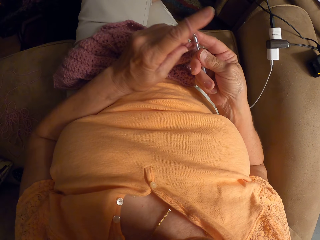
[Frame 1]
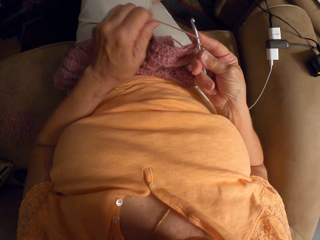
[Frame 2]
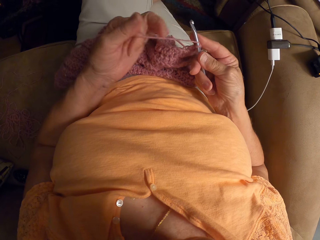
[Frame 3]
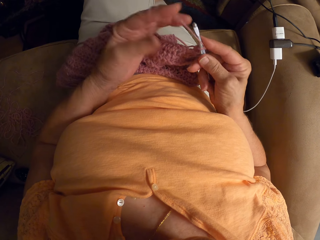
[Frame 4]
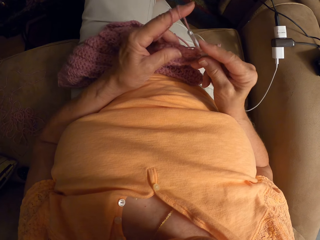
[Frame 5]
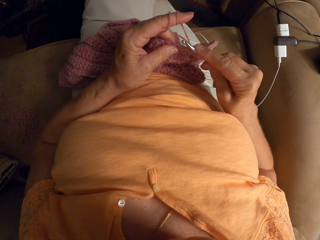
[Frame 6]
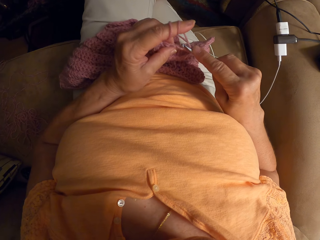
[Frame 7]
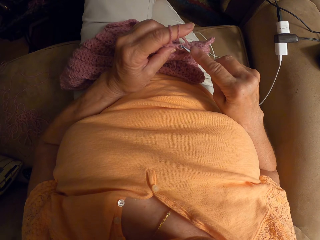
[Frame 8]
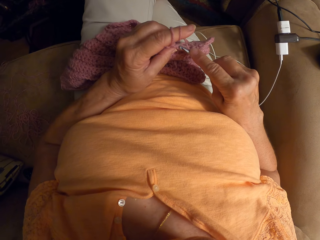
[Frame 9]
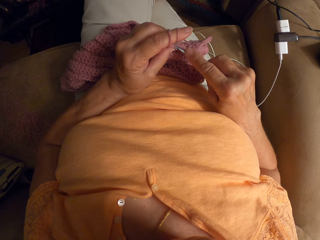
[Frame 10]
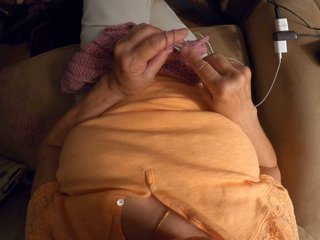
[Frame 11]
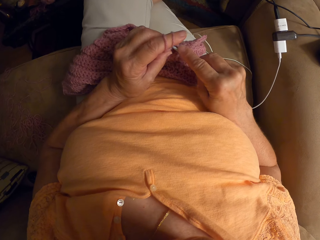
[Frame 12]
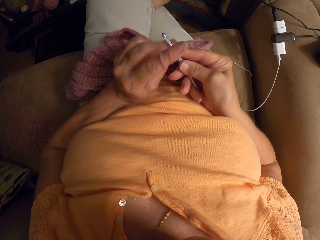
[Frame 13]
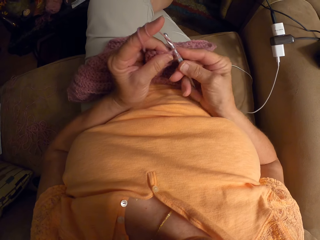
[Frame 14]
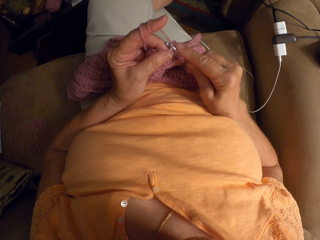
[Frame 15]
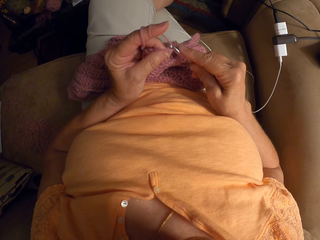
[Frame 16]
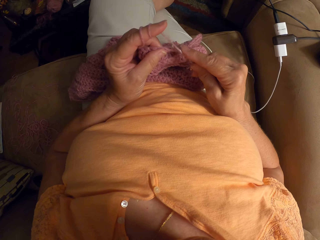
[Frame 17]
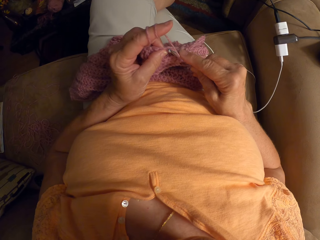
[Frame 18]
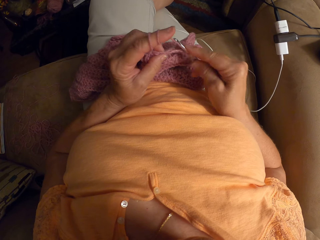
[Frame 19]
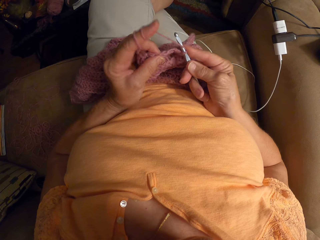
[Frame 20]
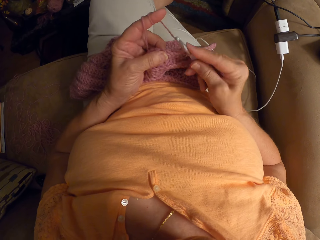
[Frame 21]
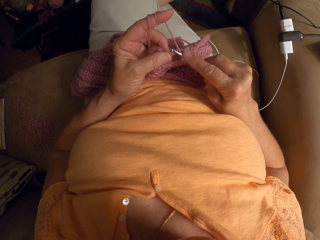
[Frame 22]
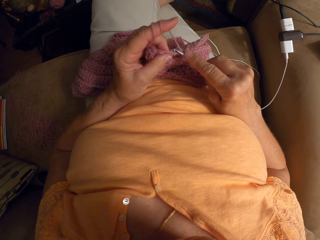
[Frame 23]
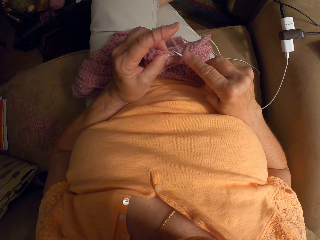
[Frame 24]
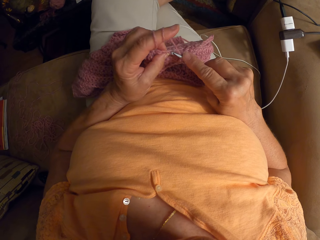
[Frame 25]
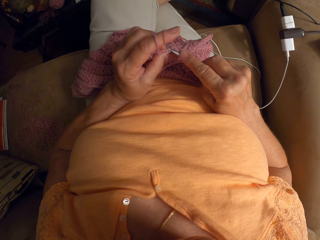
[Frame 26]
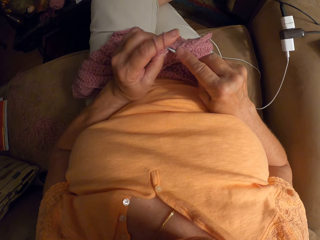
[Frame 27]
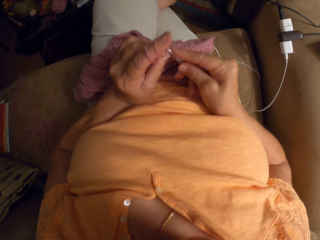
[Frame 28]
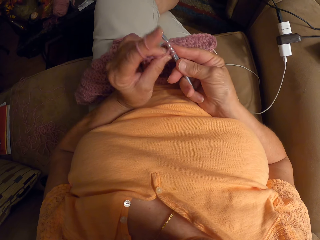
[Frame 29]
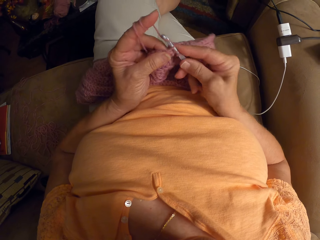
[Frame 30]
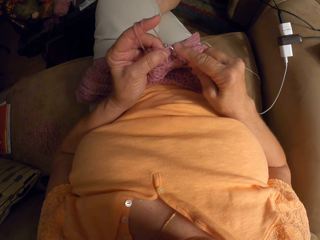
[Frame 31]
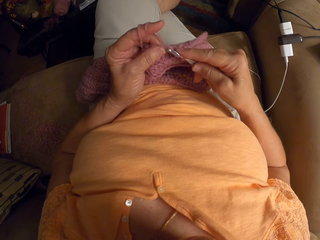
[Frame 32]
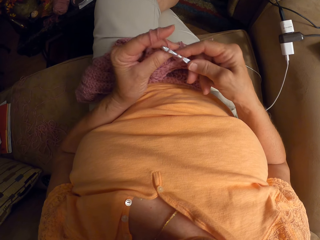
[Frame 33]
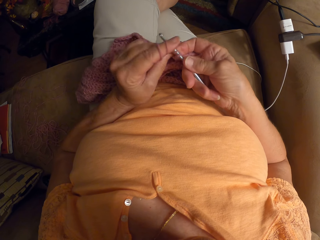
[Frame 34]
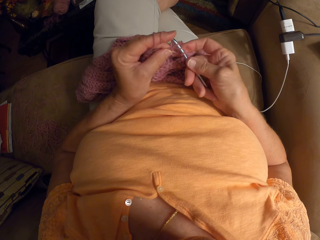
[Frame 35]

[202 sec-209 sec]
The camera wearer twists the thread on the finger. They proceed to weave.

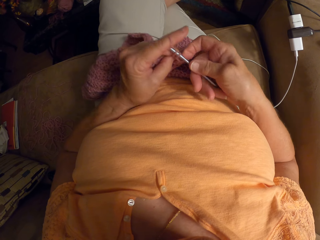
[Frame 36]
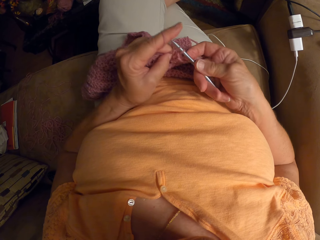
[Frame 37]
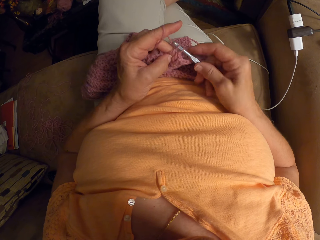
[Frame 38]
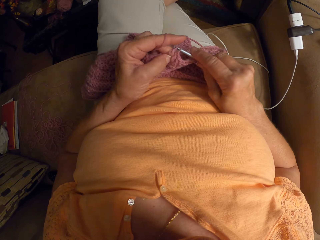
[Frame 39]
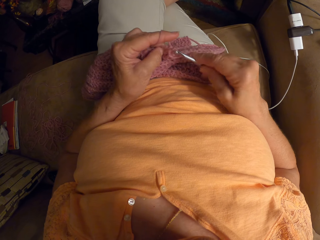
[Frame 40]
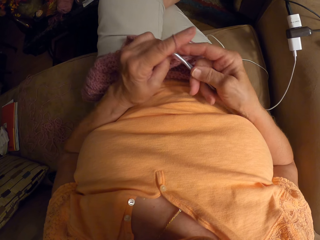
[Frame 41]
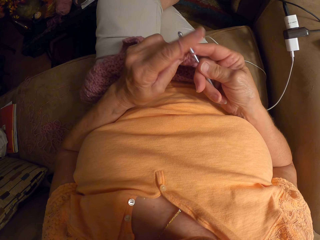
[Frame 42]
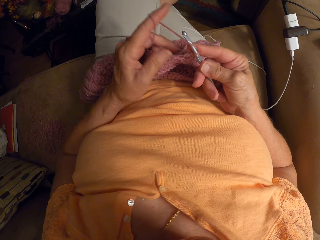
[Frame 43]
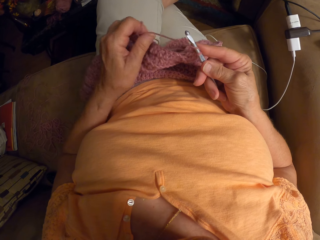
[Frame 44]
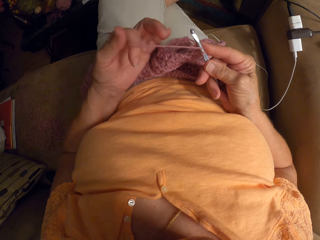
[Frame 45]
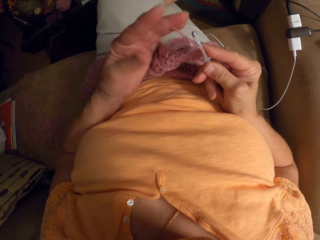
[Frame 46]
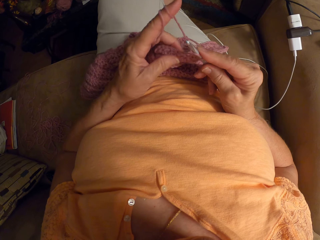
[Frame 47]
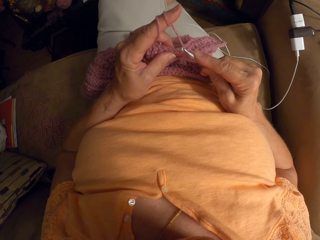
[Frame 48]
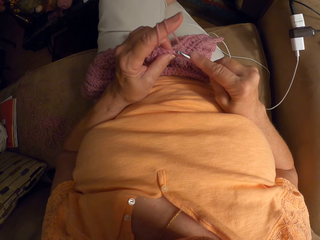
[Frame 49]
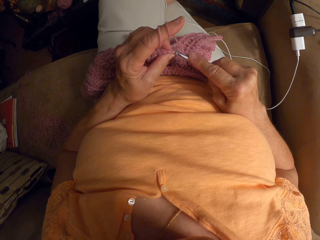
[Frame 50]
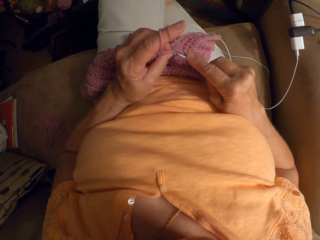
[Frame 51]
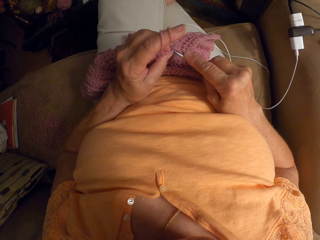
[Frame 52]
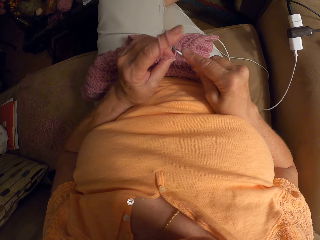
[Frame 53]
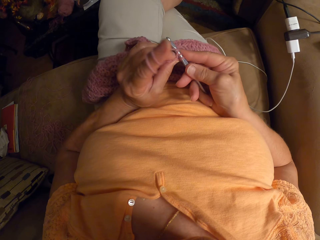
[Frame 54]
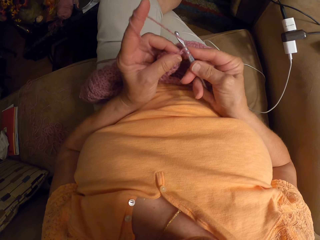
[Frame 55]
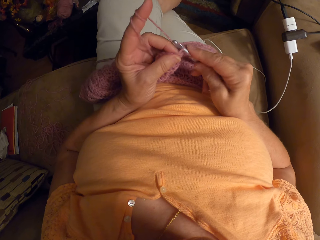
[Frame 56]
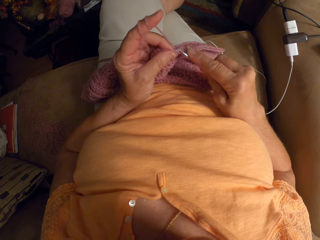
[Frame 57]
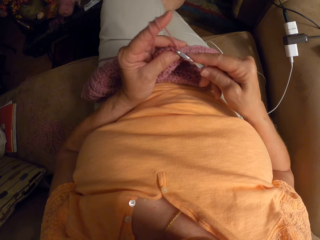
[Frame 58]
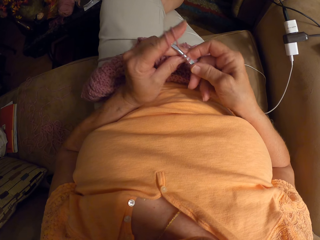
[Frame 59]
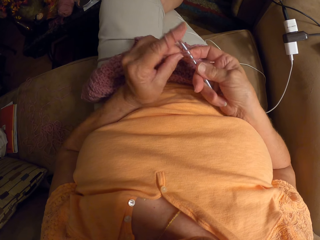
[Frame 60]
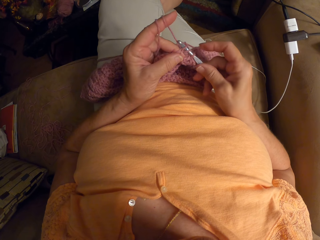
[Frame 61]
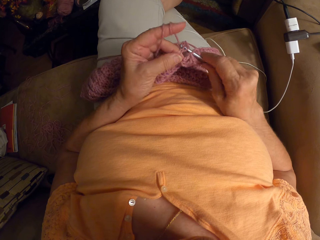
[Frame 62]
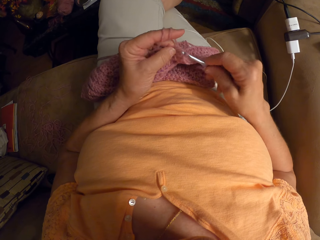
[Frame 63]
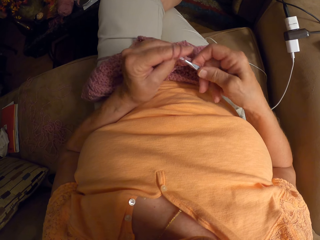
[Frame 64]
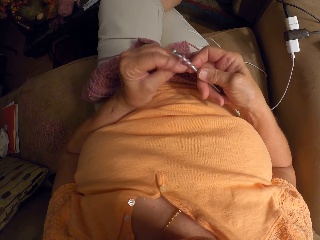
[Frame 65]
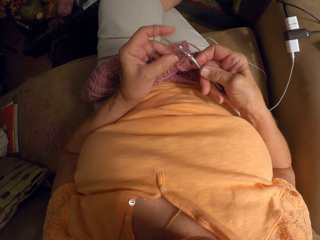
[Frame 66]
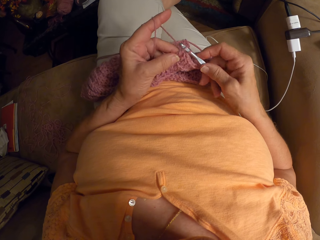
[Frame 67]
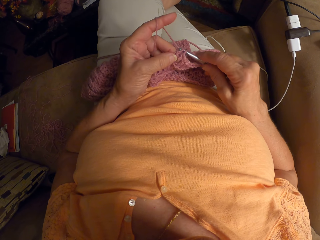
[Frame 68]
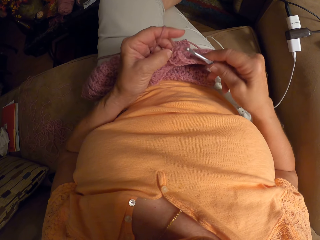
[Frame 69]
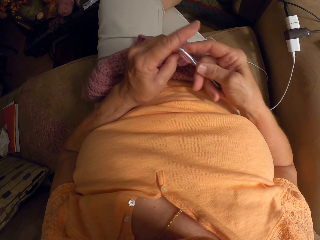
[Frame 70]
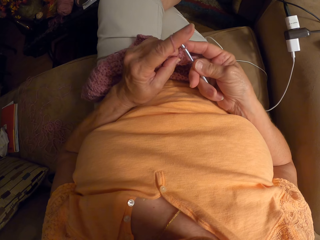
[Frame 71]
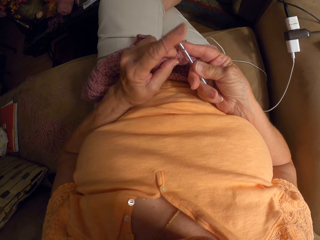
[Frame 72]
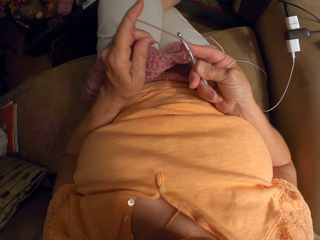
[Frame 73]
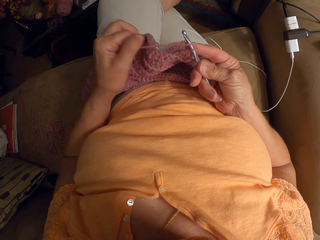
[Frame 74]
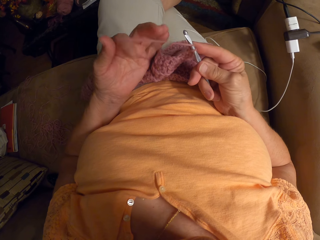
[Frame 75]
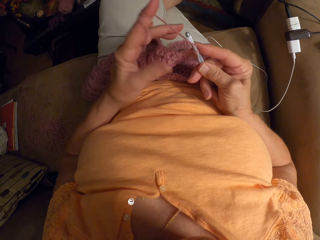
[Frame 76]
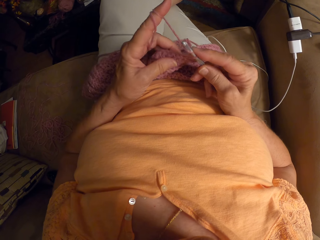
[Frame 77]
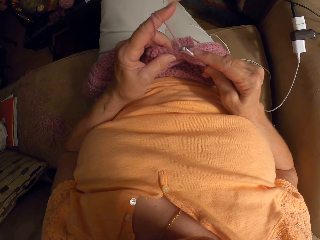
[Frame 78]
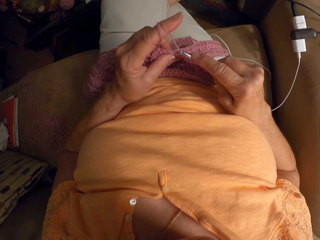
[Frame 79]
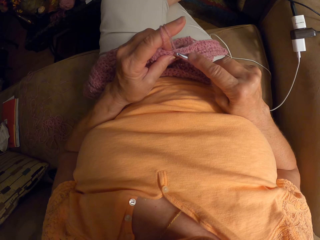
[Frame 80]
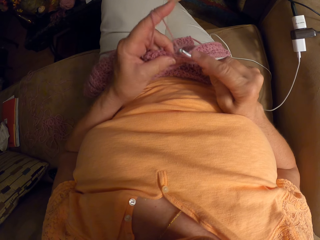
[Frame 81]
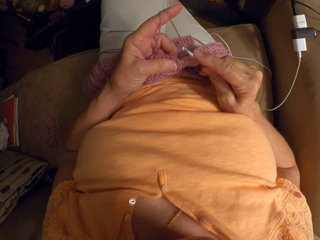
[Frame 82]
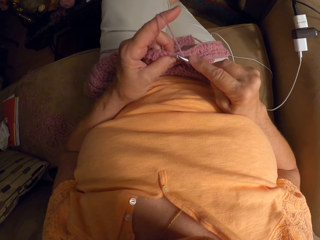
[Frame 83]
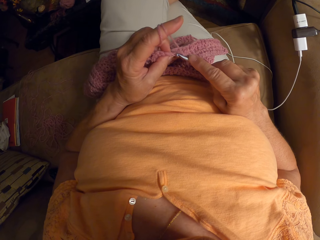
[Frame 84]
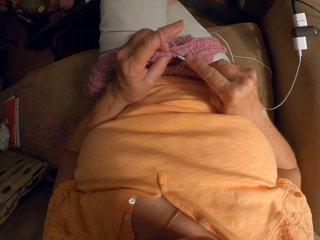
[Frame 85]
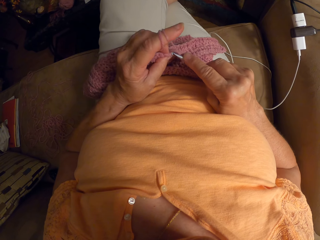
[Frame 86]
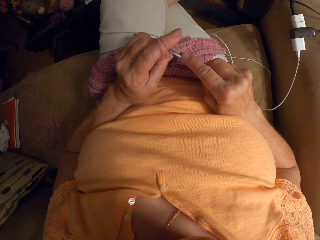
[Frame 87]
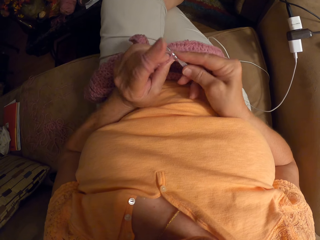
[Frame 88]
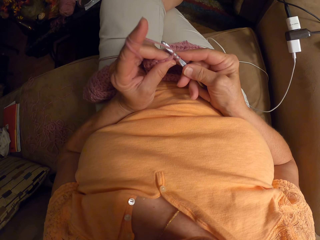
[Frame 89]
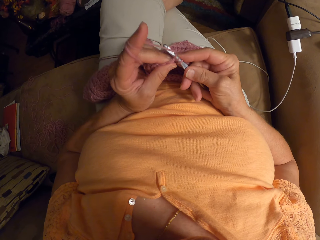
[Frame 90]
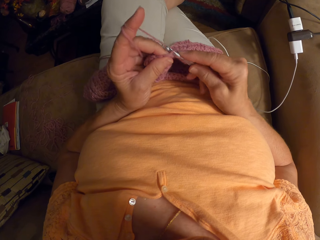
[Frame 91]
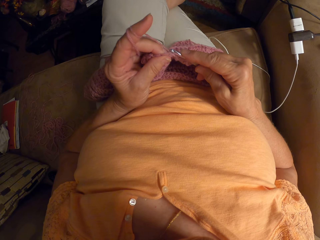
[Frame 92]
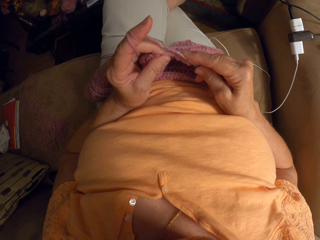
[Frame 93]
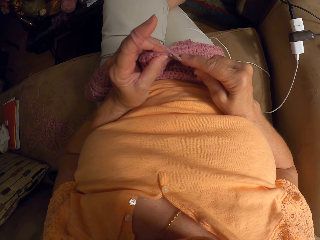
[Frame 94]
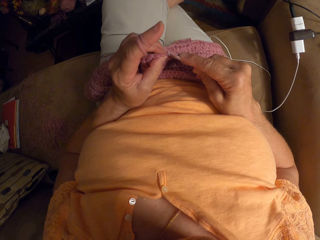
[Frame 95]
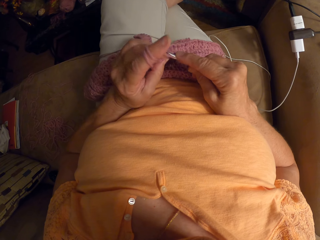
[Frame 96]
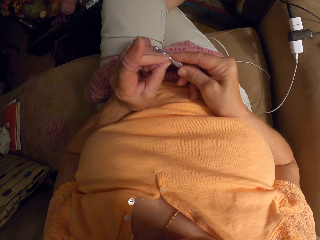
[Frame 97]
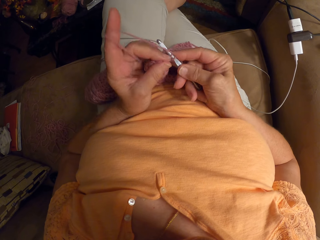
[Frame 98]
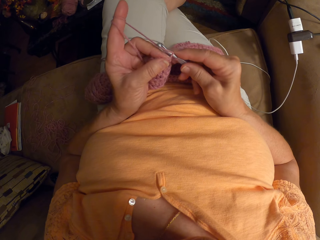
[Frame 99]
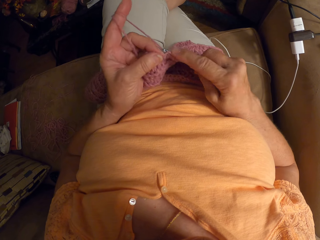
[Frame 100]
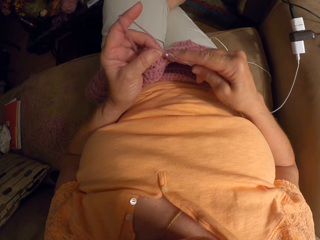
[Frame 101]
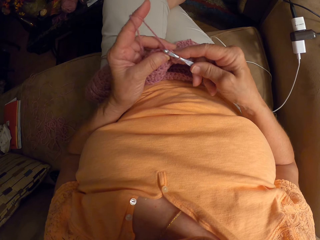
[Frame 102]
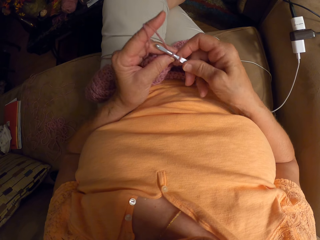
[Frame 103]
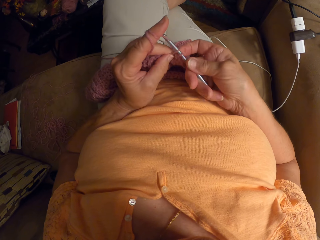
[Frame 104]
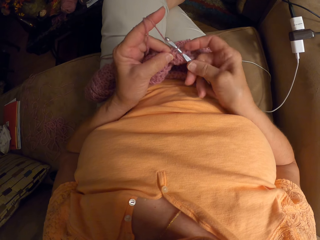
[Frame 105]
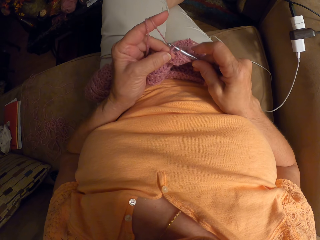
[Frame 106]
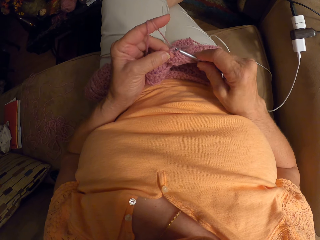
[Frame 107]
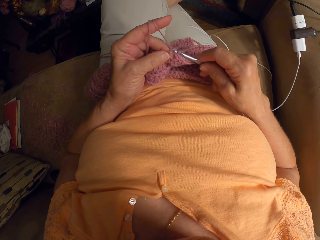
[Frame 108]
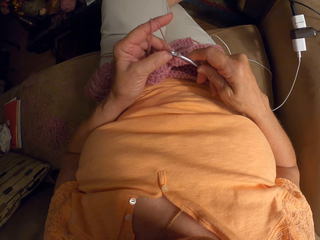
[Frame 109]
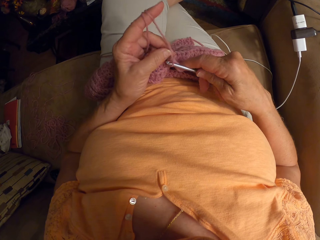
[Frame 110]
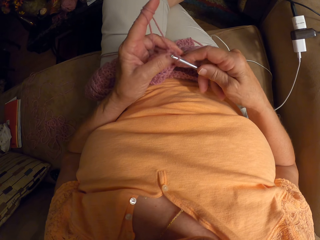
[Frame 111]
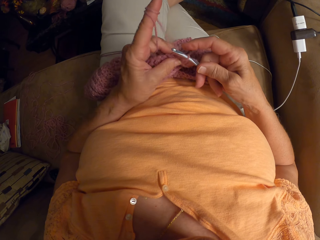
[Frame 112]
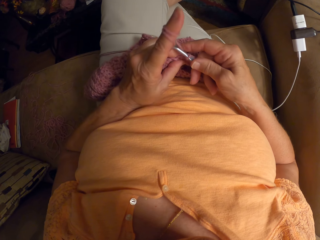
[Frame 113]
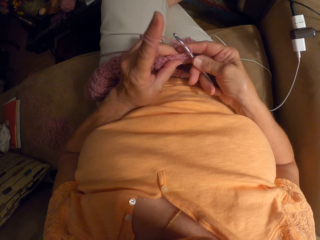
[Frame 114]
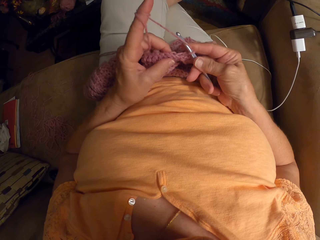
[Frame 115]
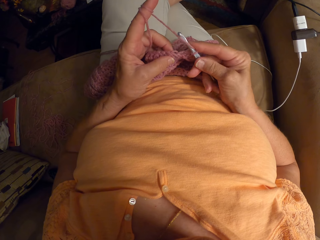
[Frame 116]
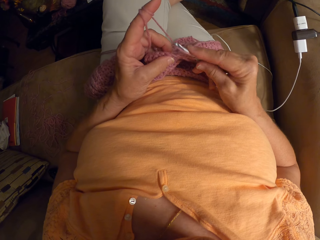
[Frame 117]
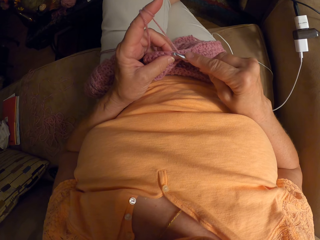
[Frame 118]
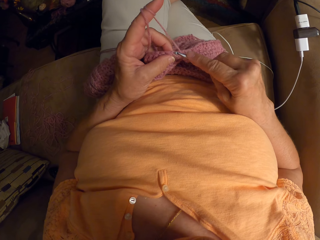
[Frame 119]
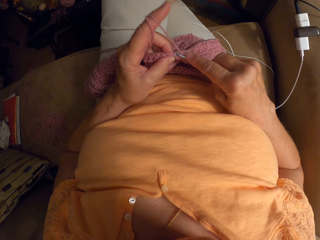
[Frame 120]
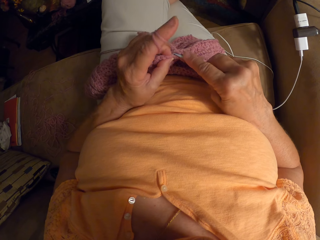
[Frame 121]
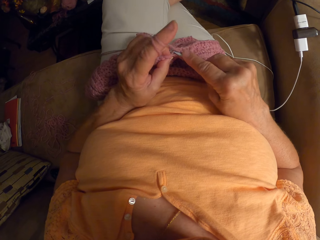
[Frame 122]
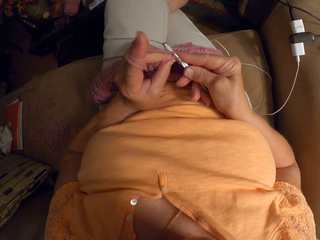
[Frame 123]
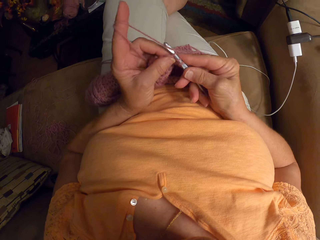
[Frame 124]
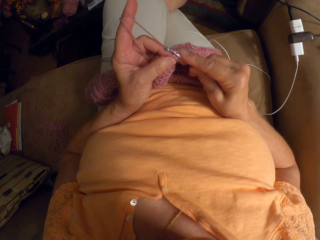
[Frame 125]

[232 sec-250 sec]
The camera wearer twists the thread on the finger. They proceed to weave.
